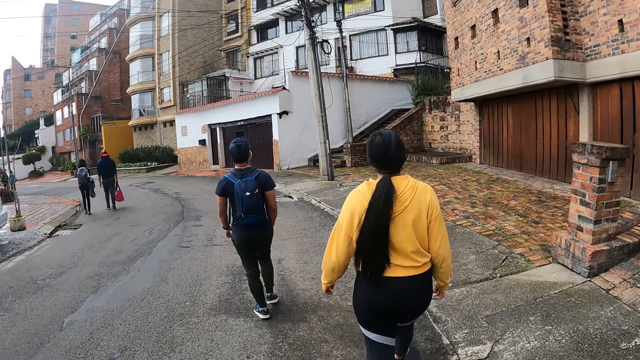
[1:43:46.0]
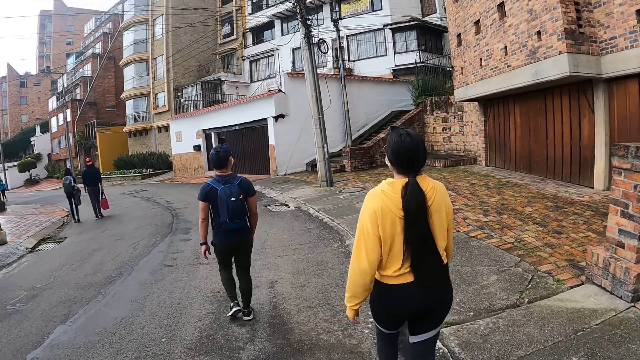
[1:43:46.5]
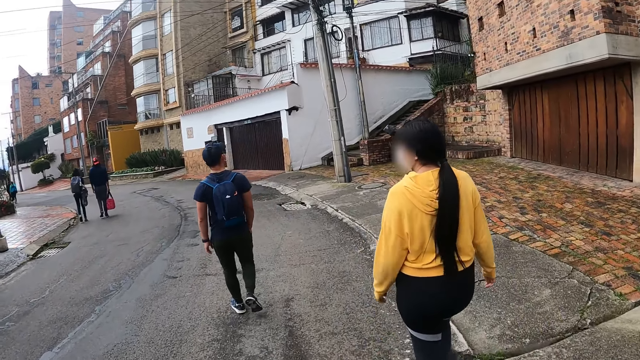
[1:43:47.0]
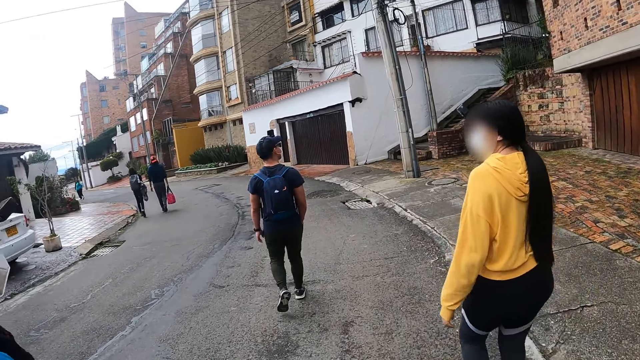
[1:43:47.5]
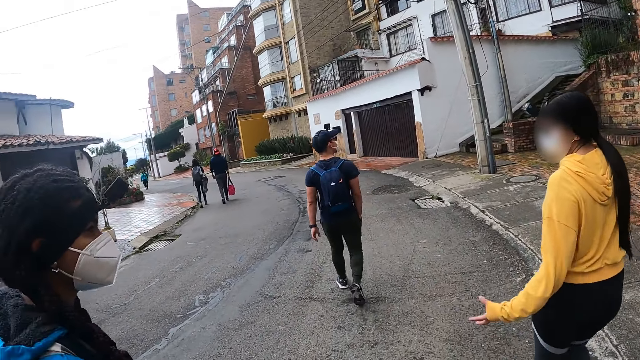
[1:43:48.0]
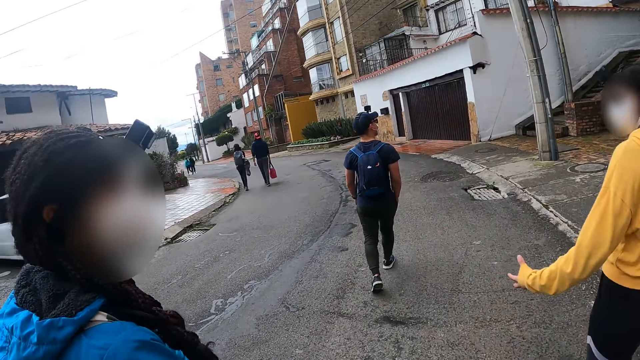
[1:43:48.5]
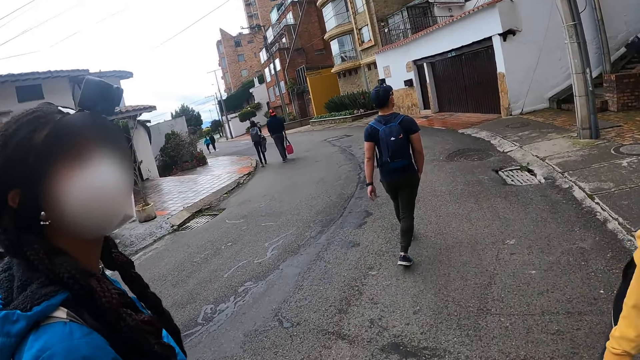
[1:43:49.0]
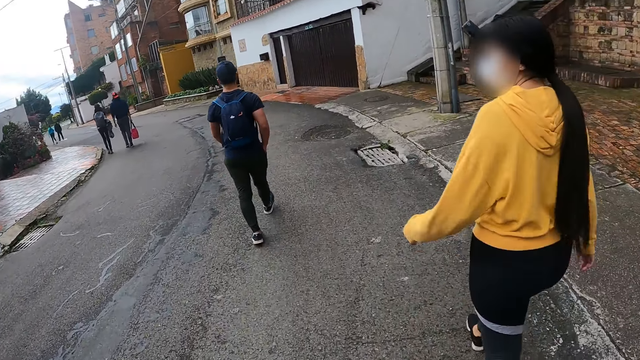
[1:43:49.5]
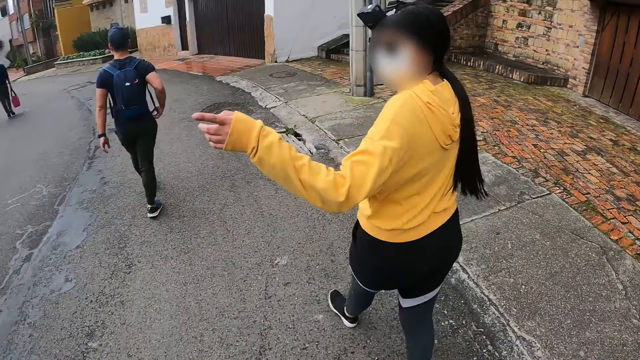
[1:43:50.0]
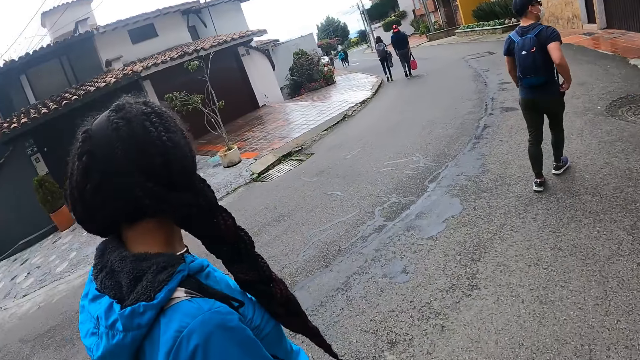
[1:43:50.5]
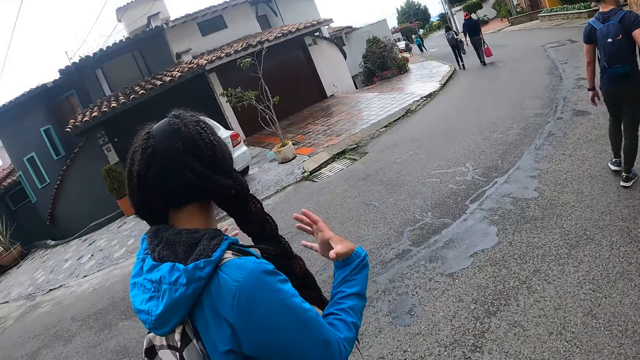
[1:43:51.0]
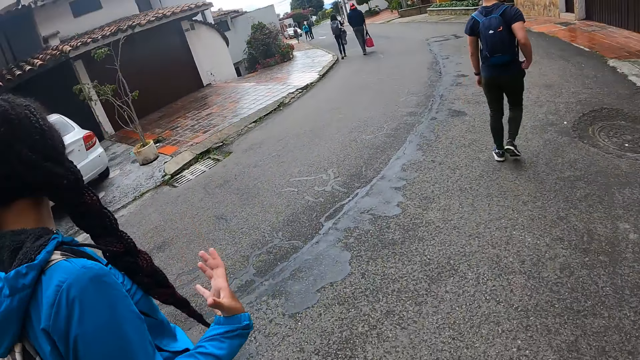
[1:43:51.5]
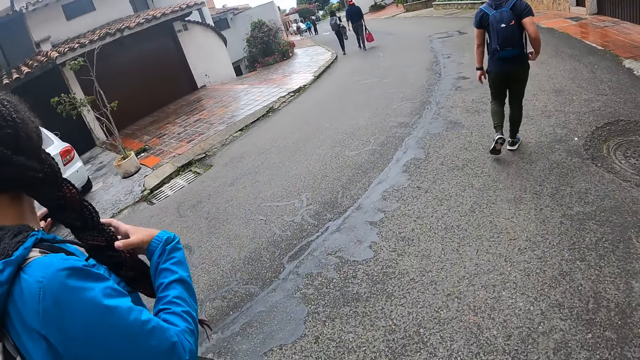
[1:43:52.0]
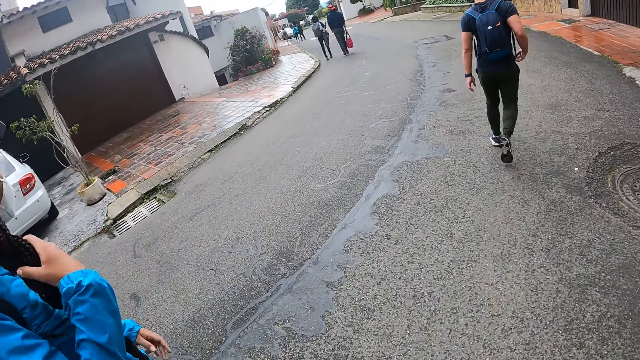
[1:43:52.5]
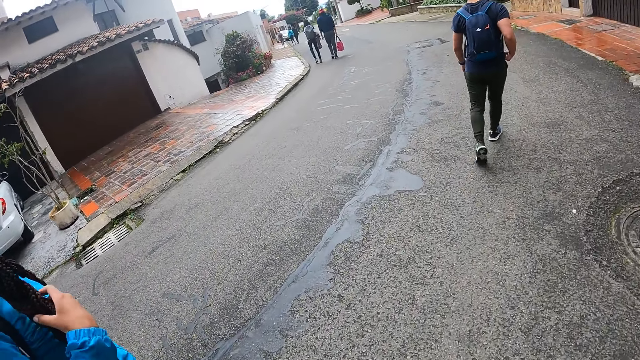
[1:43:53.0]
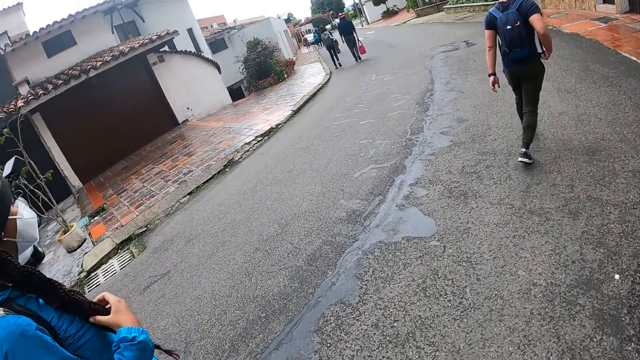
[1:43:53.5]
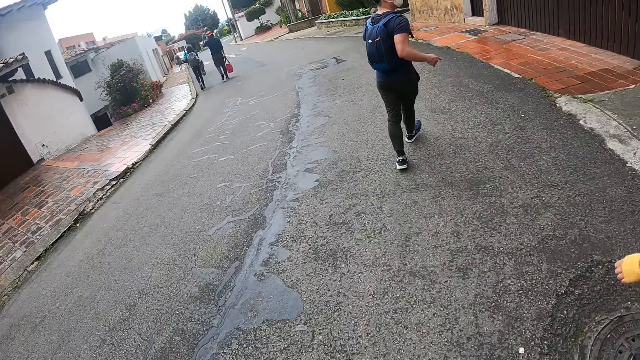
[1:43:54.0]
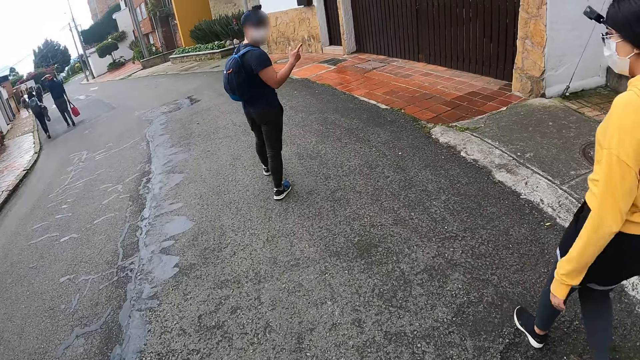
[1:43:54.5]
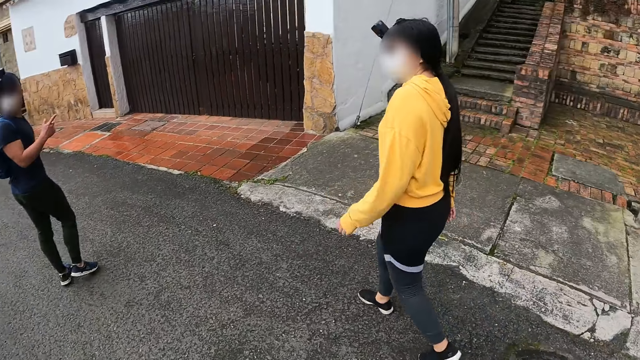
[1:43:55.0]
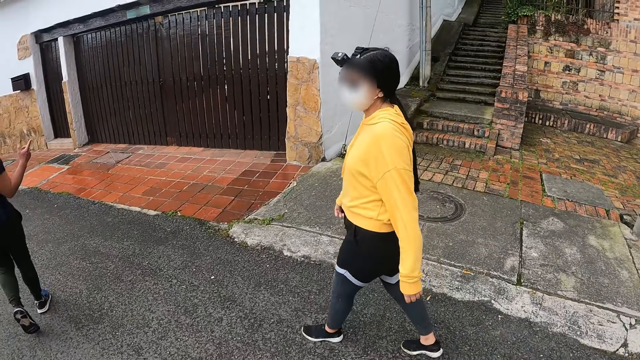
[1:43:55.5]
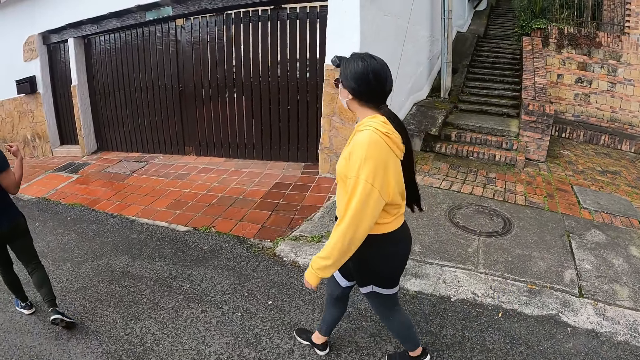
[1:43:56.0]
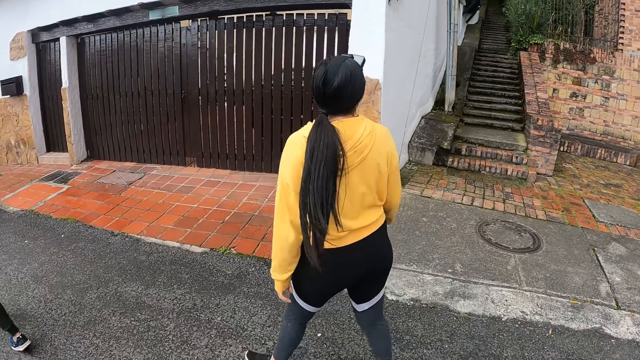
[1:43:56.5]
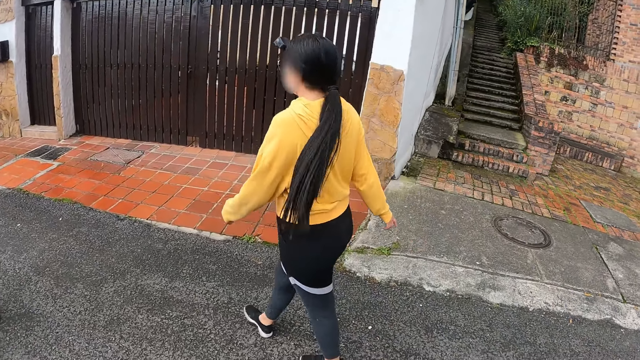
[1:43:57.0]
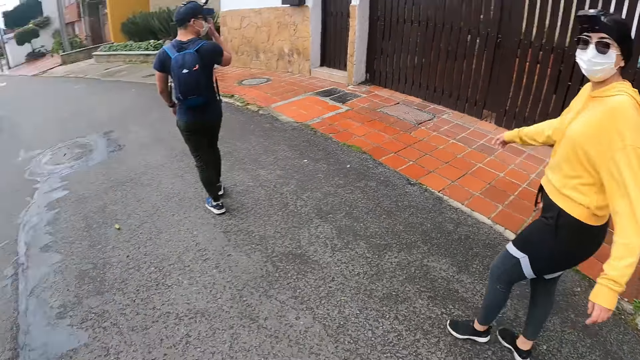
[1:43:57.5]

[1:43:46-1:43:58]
The camera wearer interacts with the woman.

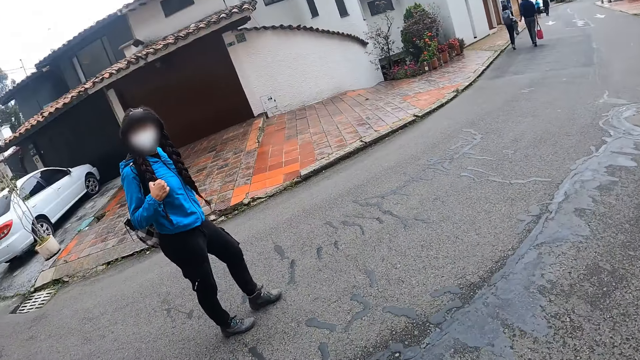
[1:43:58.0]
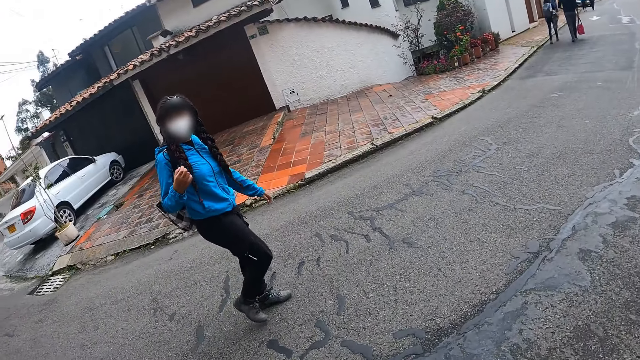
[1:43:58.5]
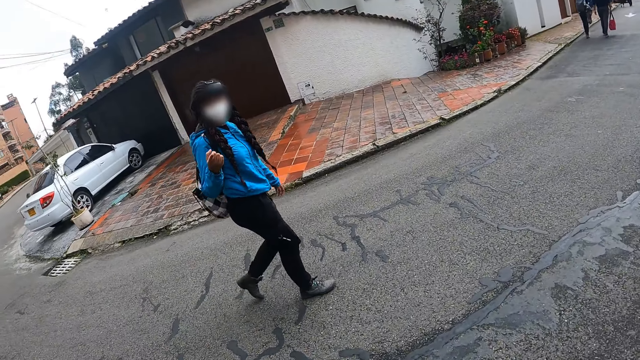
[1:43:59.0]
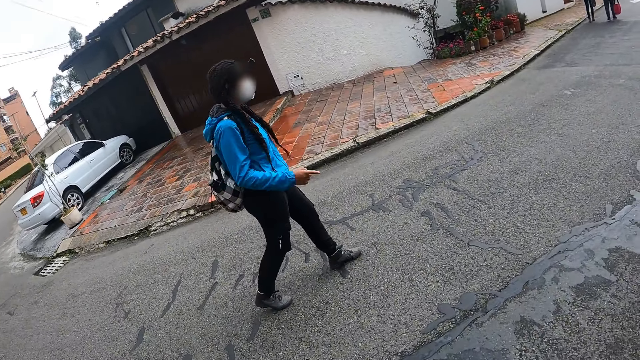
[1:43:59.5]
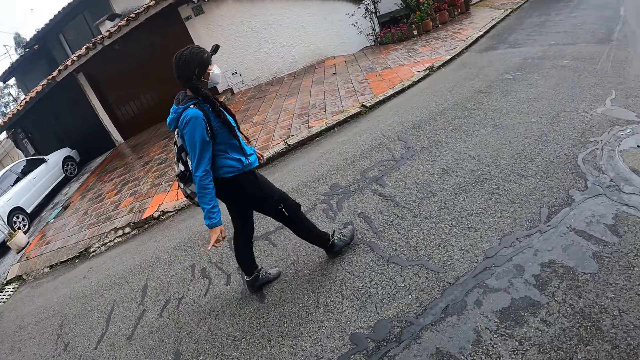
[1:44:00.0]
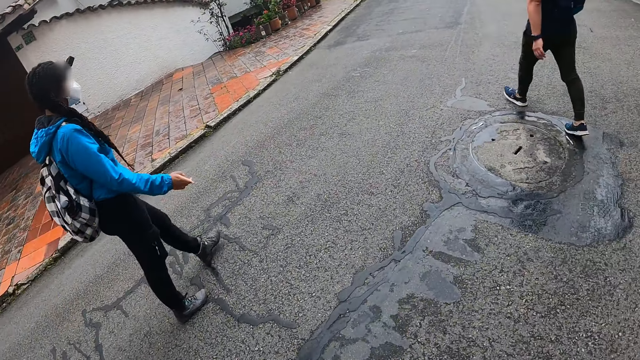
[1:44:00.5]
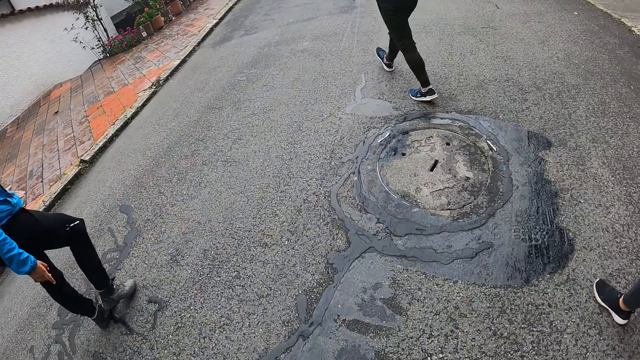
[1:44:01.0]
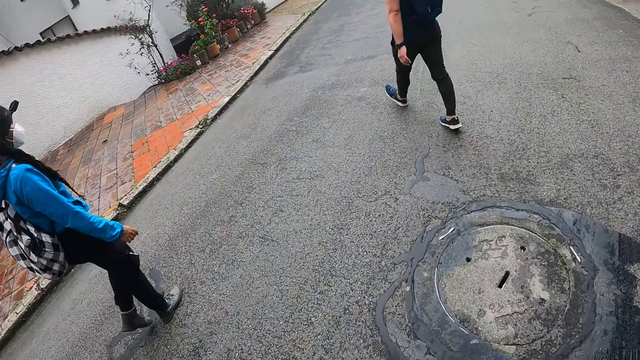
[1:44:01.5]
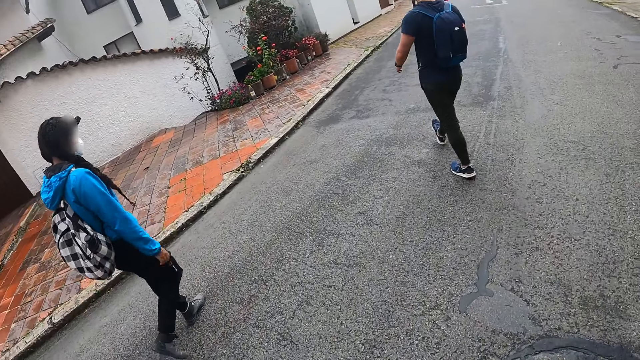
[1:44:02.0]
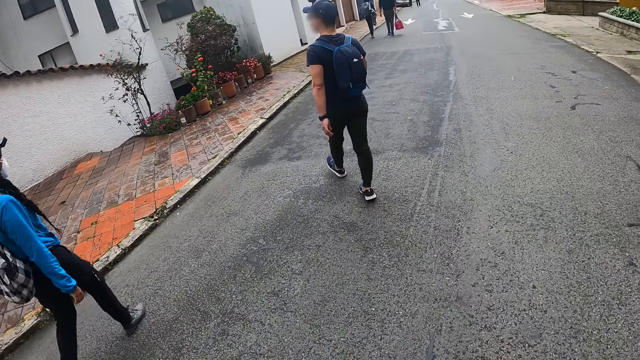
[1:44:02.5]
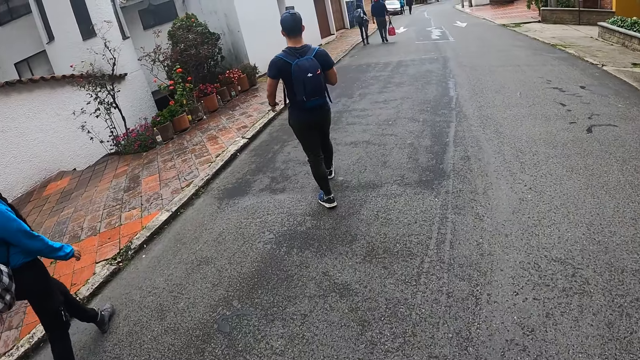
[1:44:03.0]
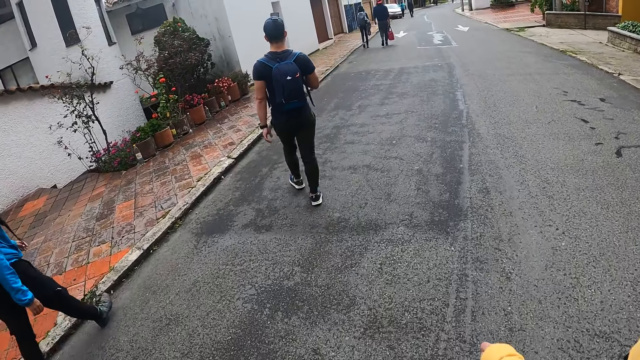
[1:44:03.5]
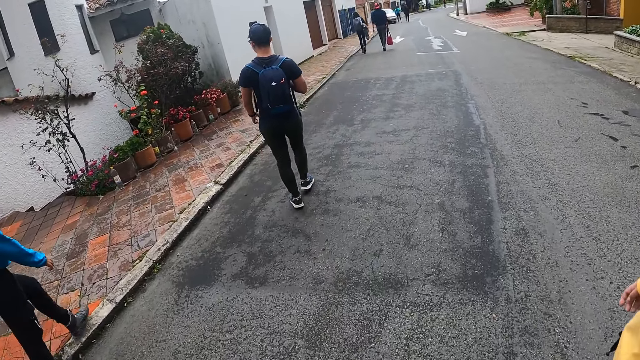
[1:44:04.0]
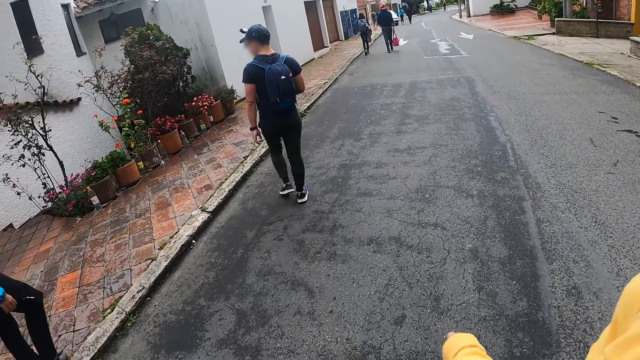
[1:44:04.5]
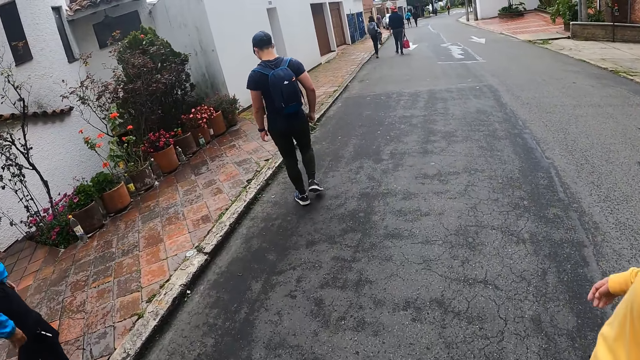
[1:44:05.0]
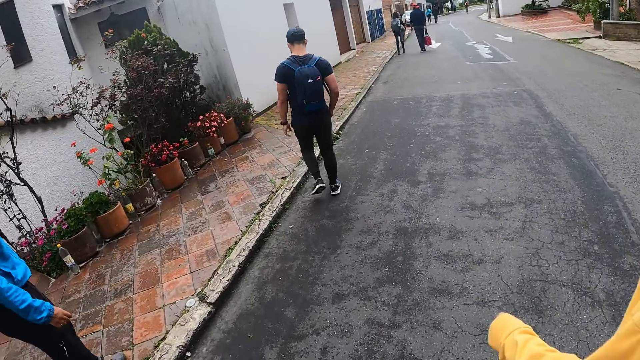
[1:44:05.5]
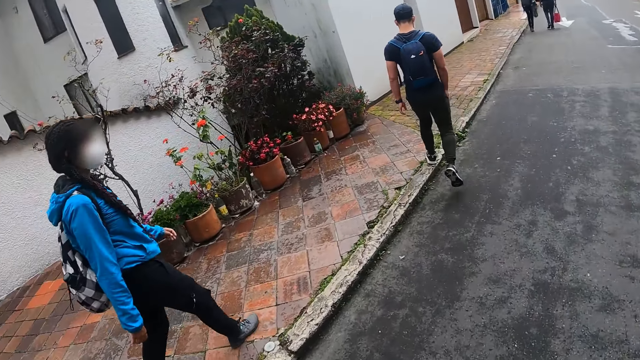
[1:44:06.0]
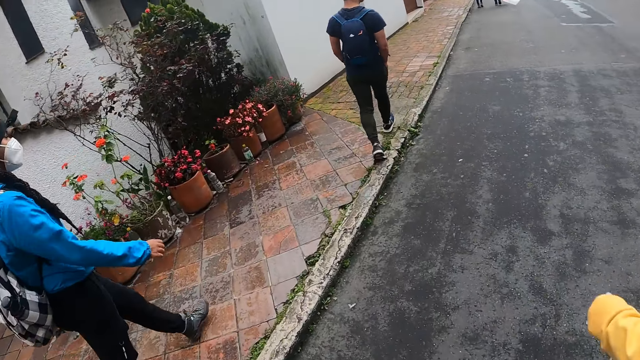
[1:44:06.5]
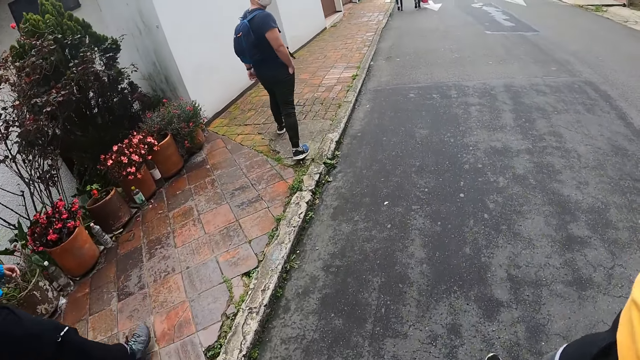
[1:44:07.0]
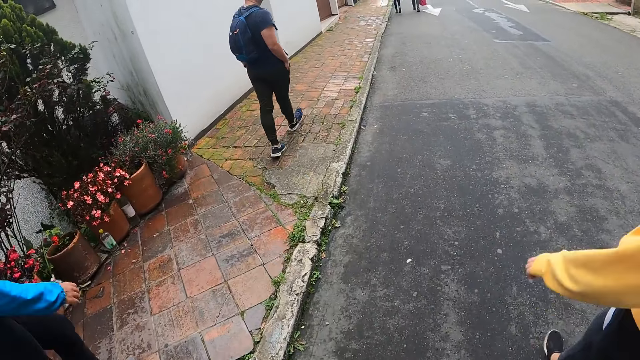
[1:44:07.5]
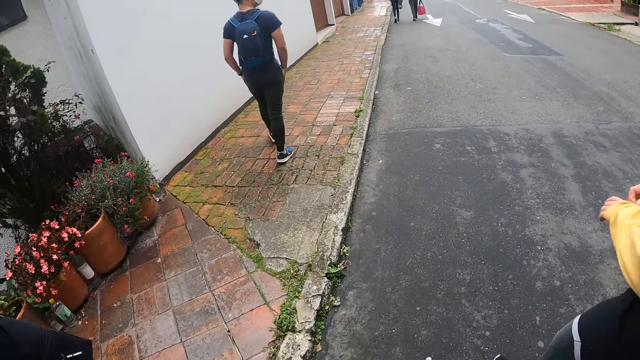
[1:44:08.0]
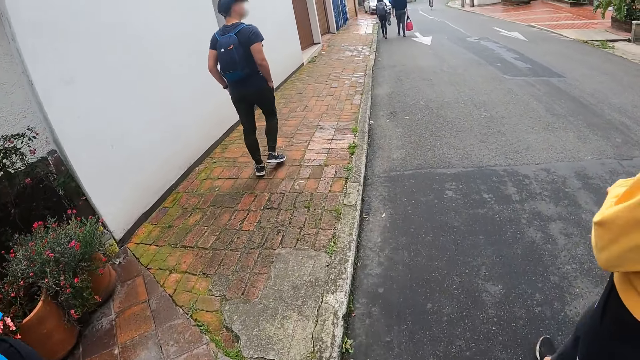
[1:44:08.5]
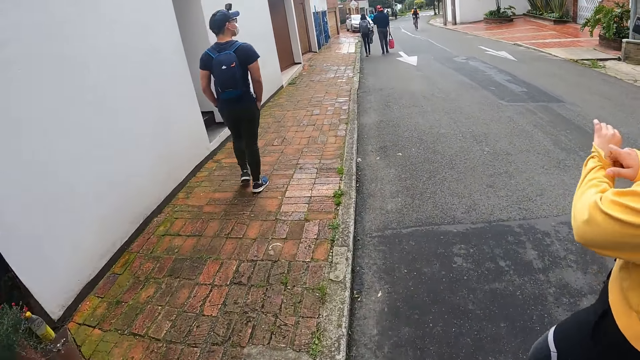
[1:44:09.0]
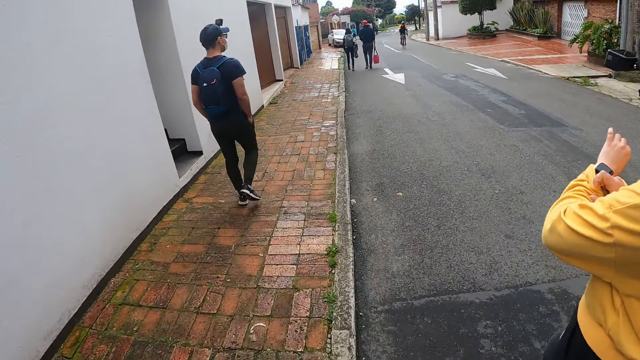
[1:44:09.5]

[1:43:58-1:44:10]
A man walks on the sidewalk. The camera wearer walks on the sidewalk.
